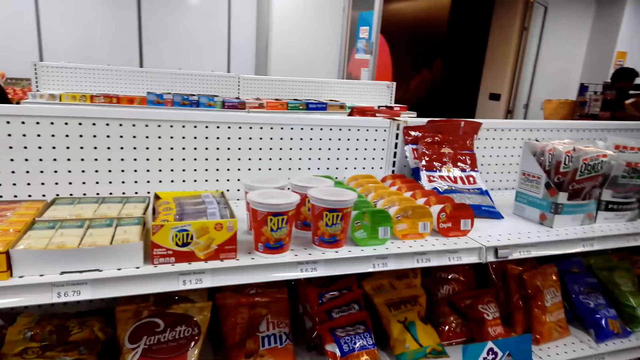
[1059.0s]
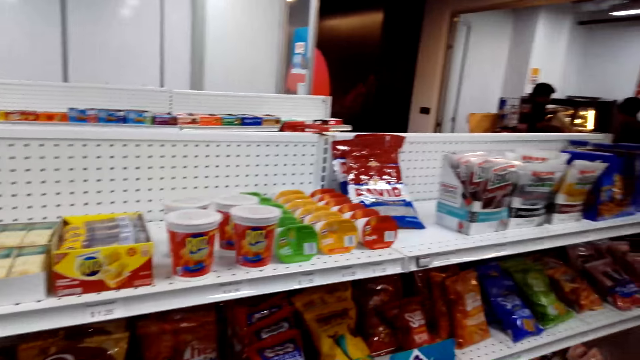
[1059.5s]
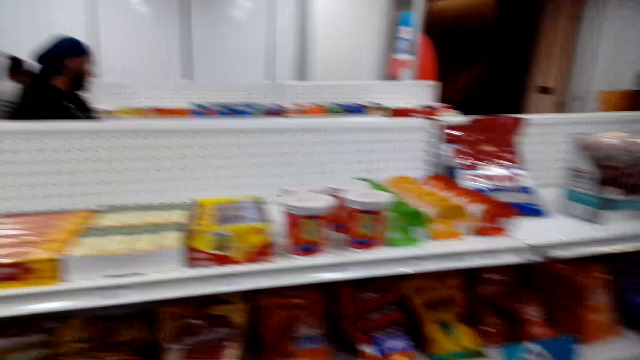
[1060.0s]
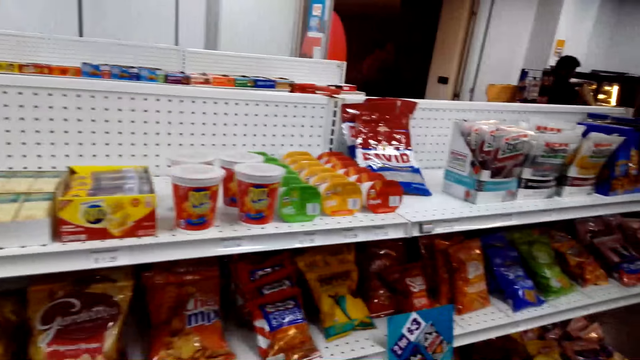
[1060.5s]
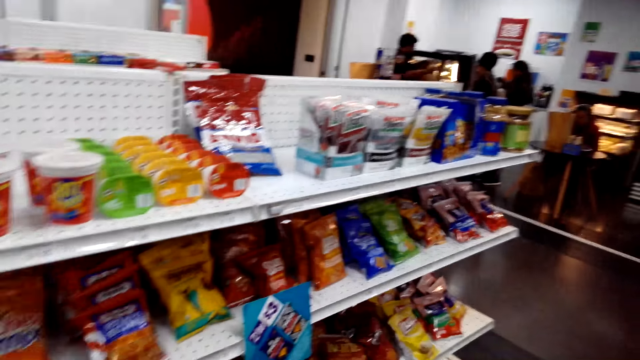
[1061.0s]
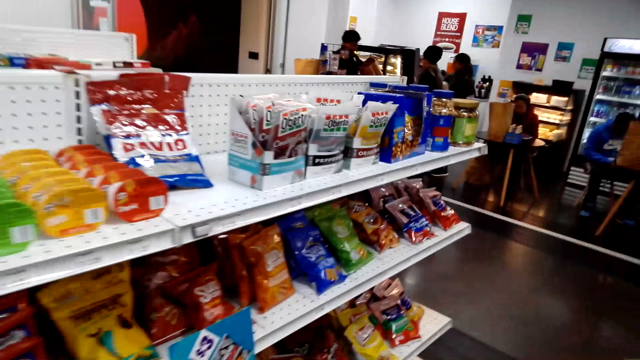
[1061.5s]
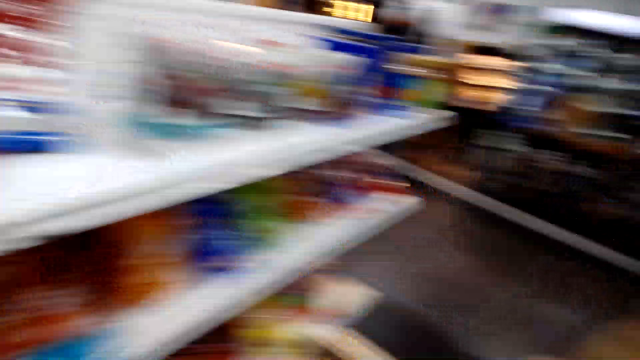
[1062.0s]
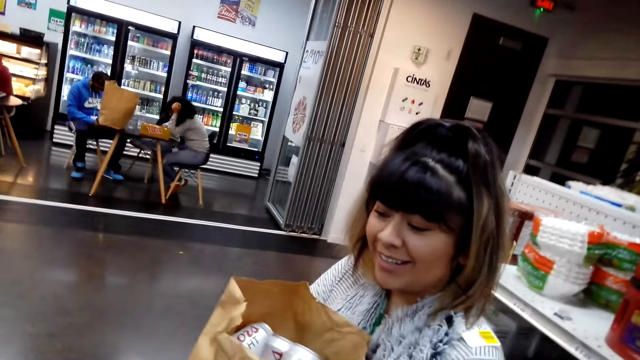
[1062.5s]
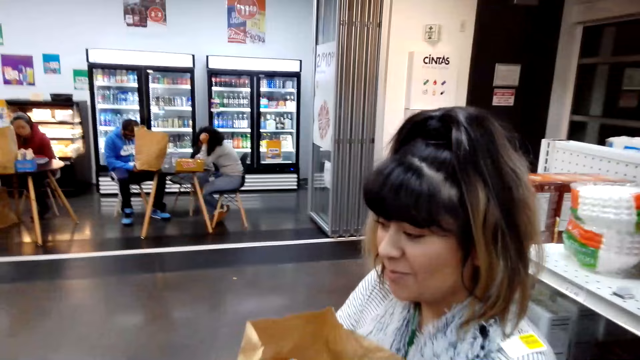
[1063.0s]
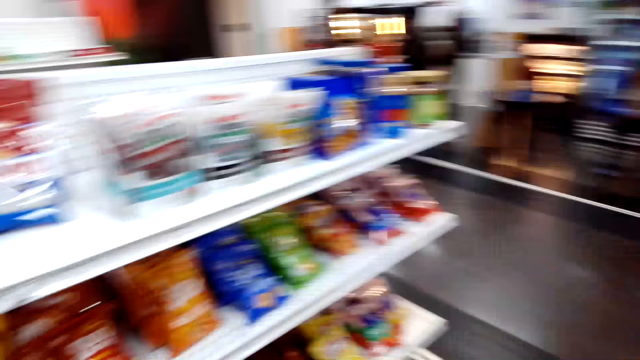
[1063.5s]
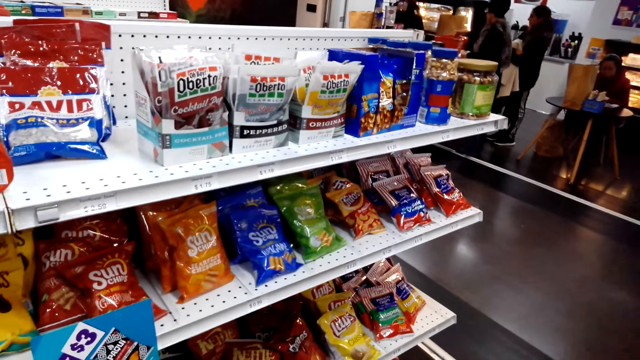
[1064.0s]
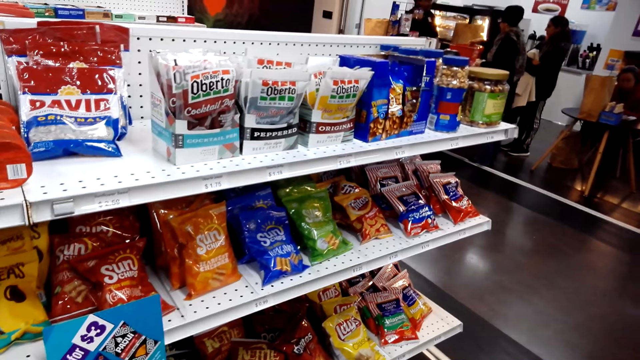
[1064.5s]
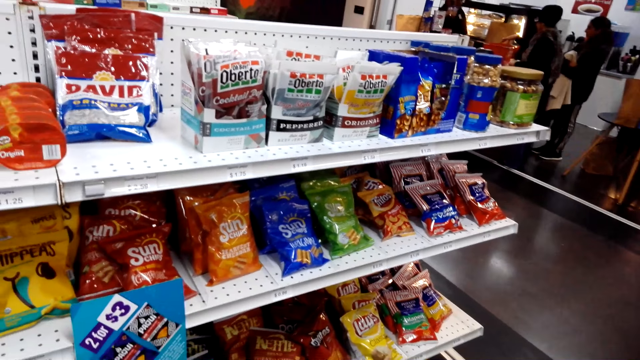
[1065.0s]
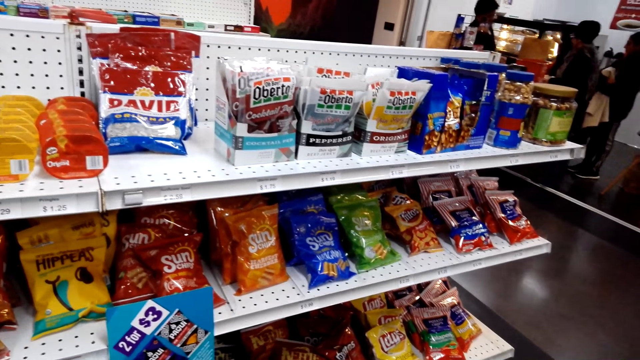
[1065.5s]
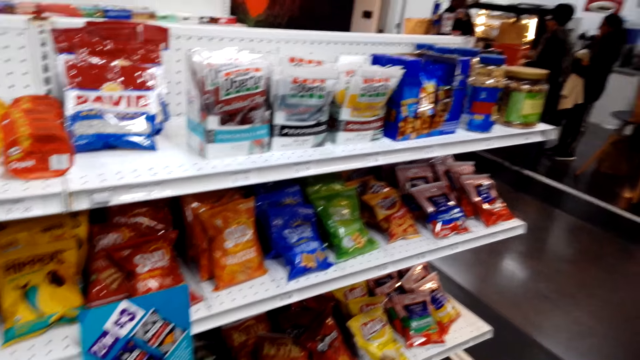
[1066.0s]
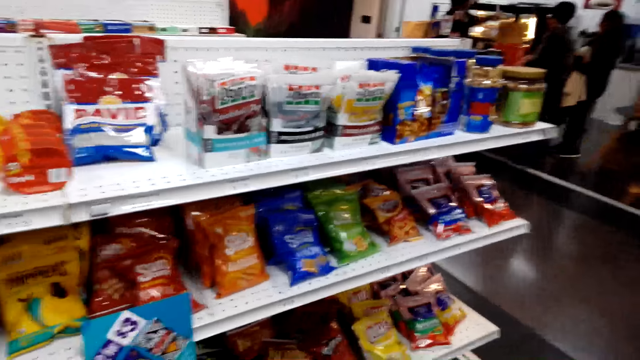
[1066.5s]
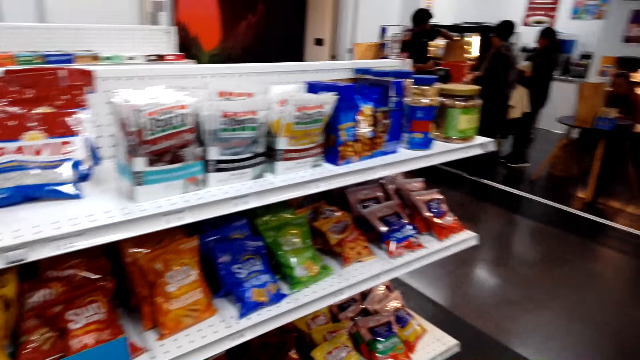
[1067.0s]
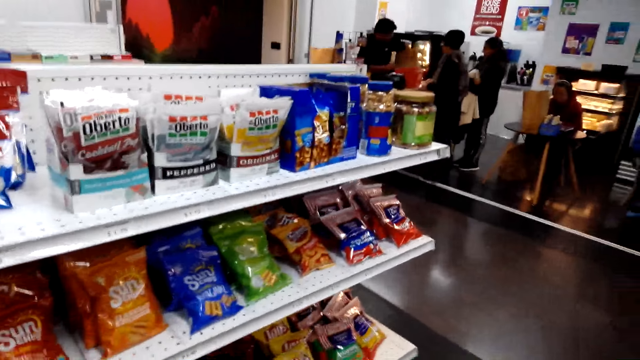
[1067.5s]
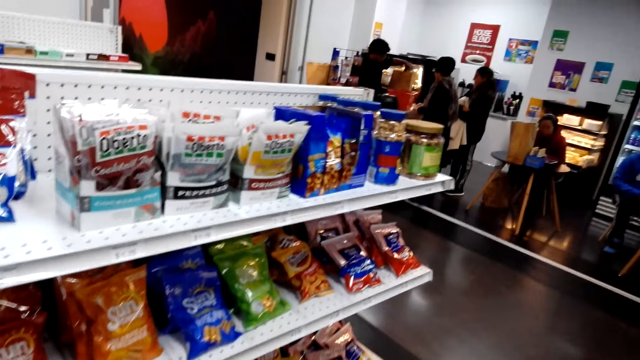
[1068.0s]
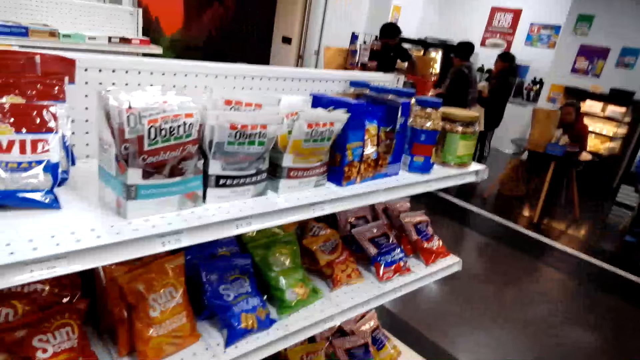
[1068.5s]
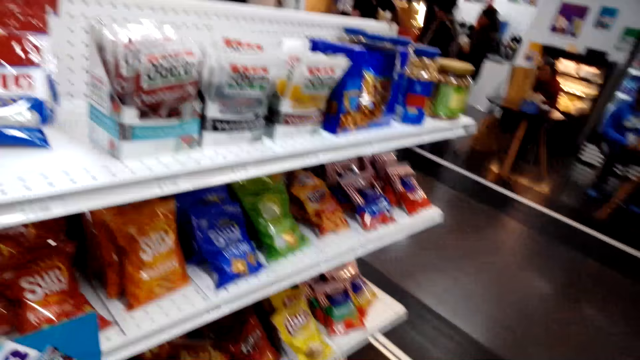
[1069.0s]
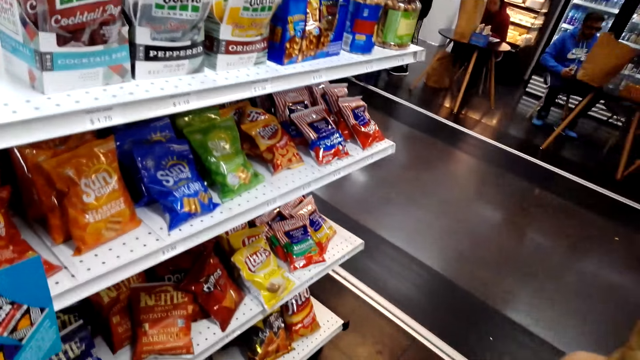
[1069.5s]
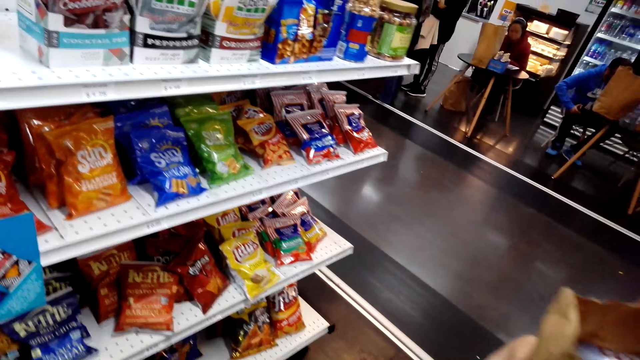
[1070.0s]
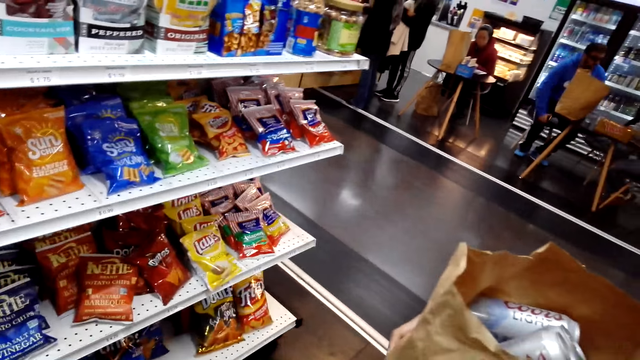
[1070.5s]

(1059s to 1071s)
The camera wearer looks at a lady. They look at the snacks on the shelves.

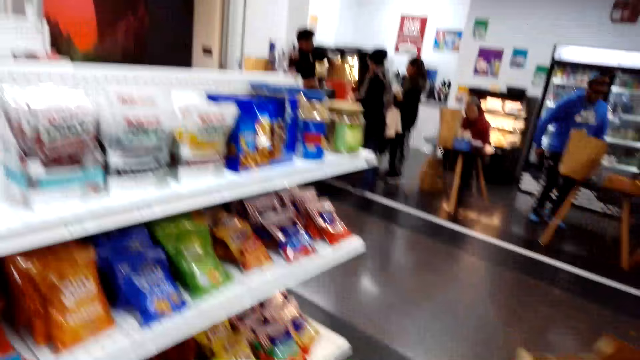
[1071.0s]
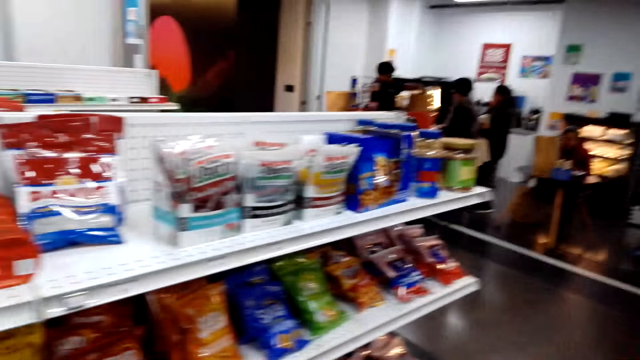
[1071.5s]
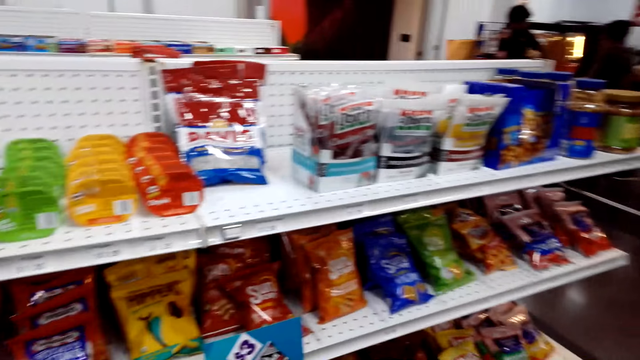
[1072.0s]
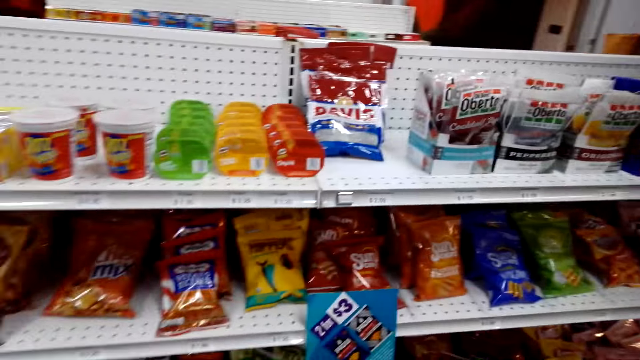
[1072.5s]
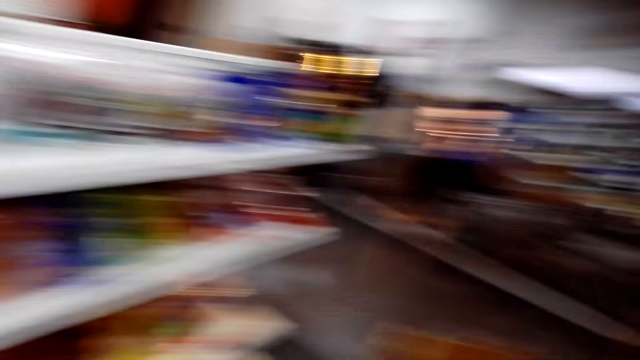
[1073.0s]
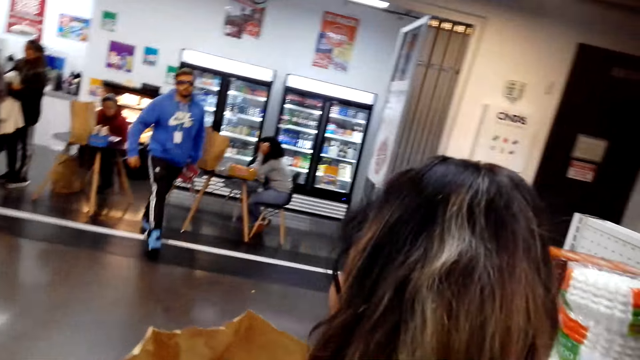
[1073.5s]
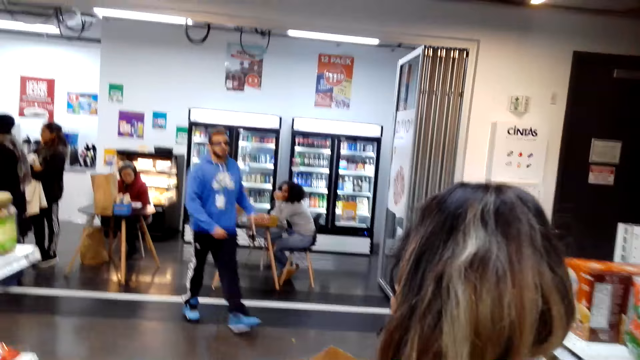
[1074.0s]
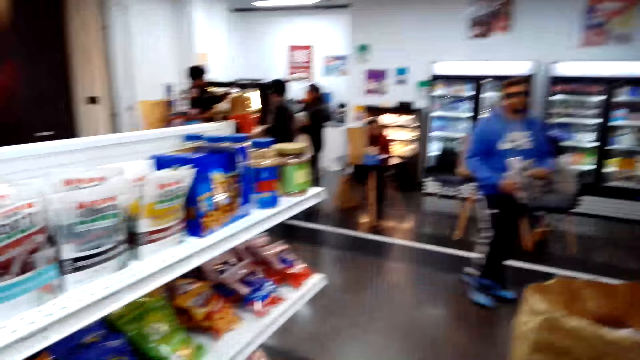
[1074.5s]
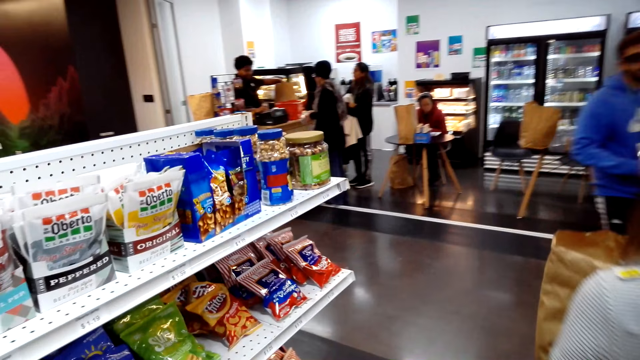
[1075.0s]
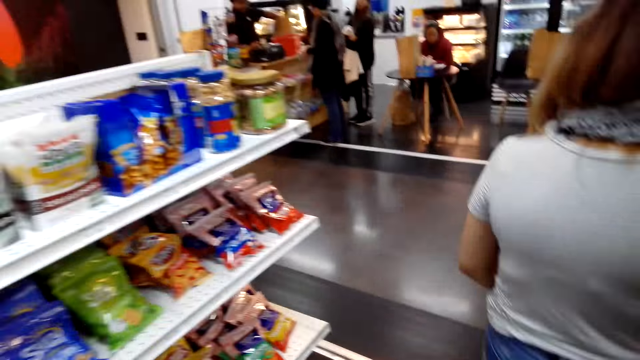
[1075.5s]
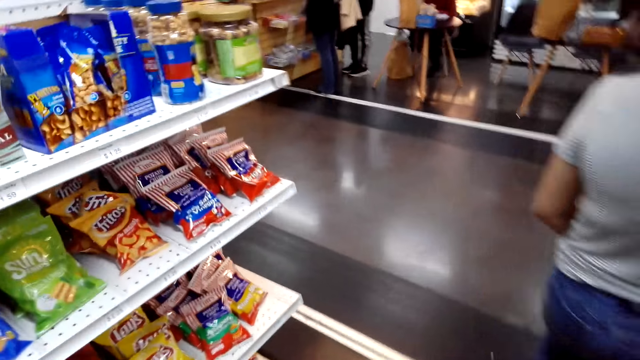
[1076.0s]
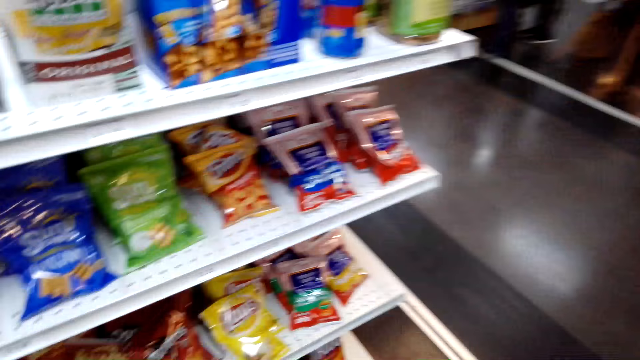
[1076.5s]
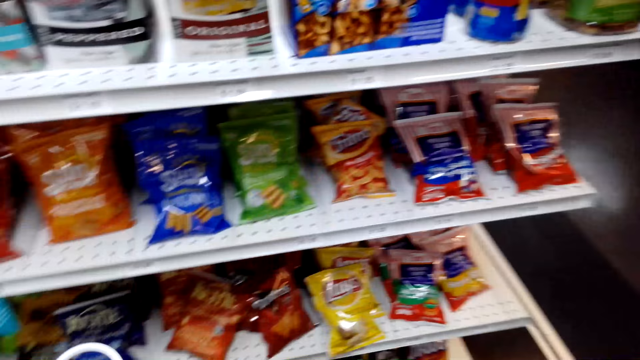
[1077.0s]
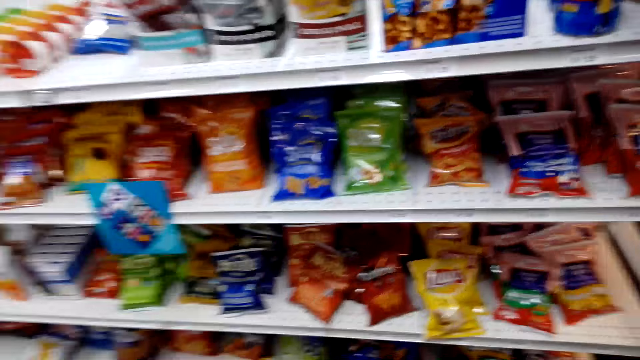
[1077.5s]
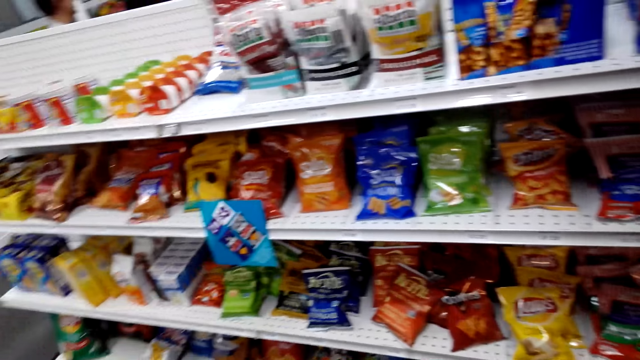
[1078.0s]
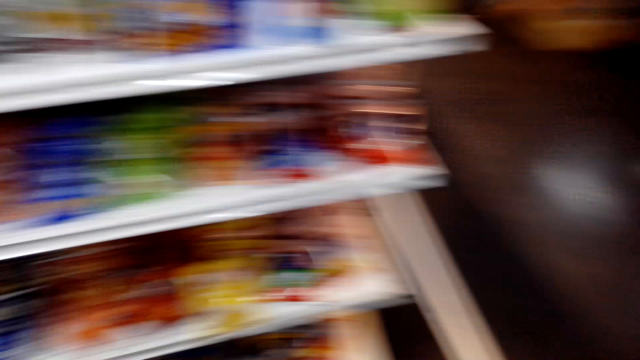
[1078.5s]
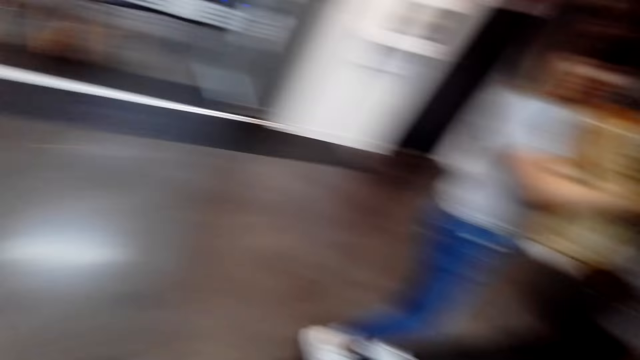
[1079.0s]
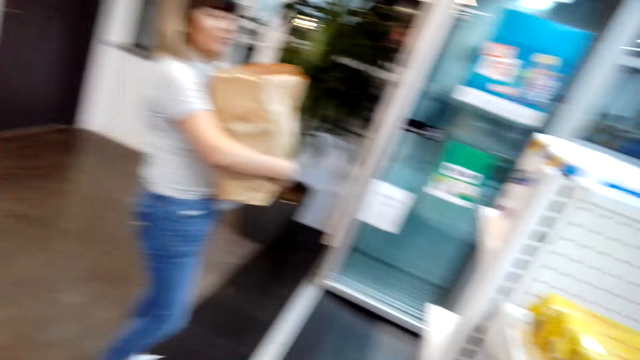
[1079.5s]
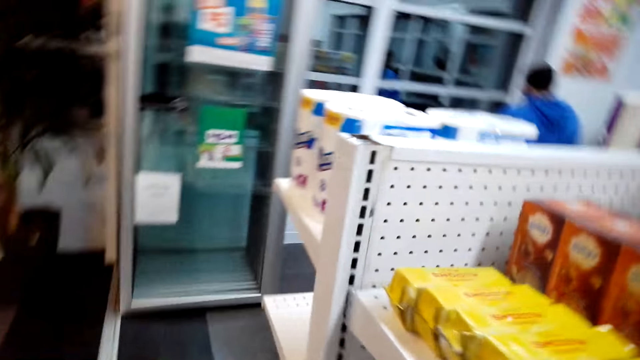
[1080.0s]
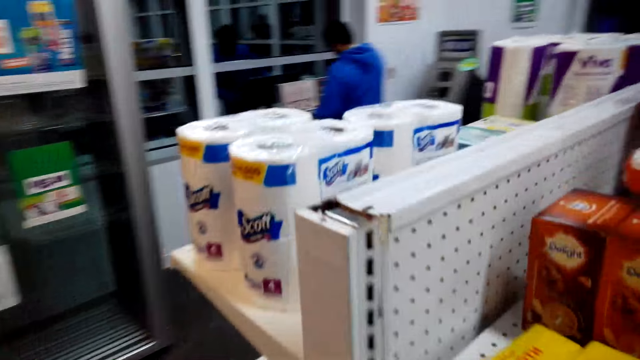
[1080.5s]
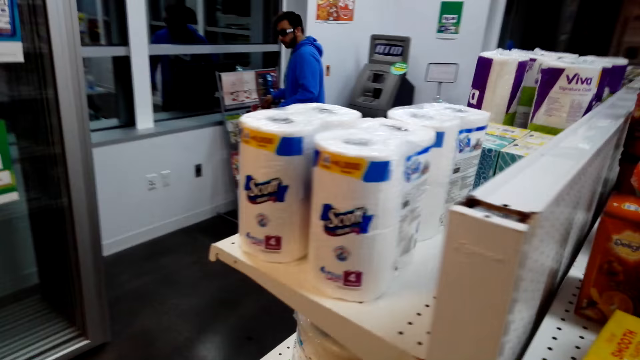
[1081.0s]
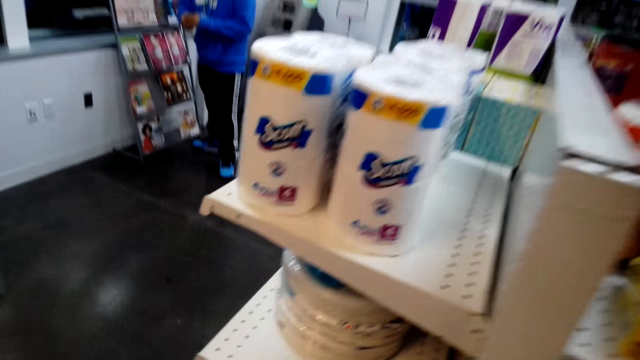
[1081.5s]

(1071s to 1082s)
The camera wearer looks around. They walk in the supermarket. A lady walks around. The camera wearer looks at the snacks on the shelves. They walk in the supermarket.
